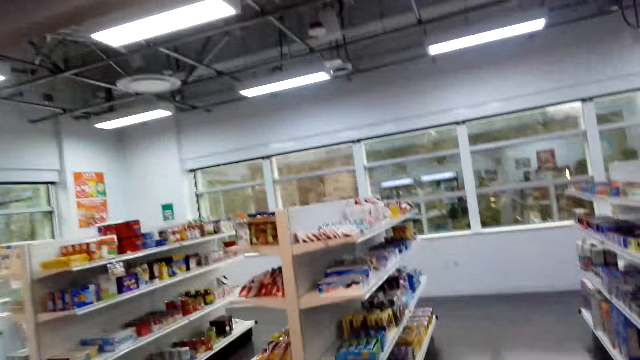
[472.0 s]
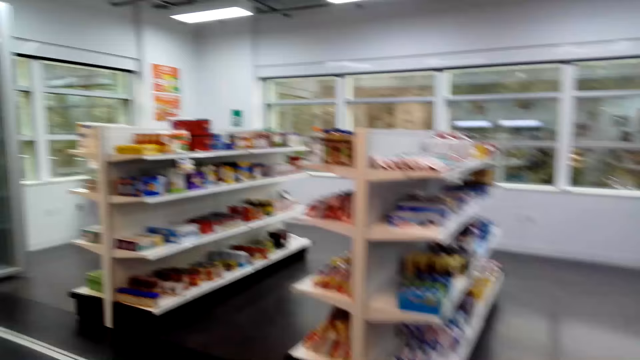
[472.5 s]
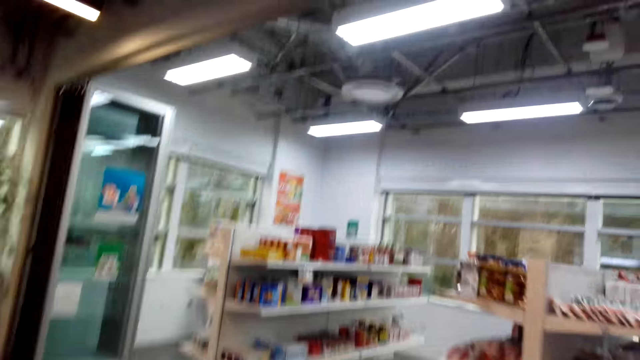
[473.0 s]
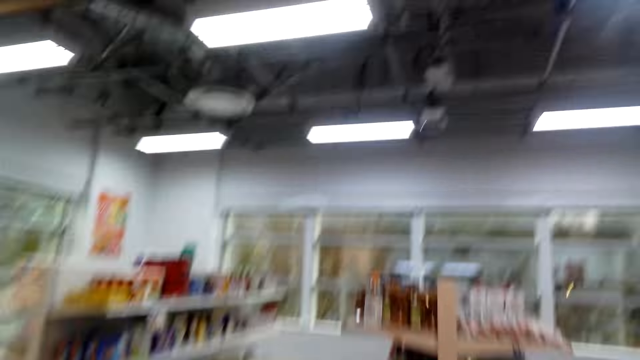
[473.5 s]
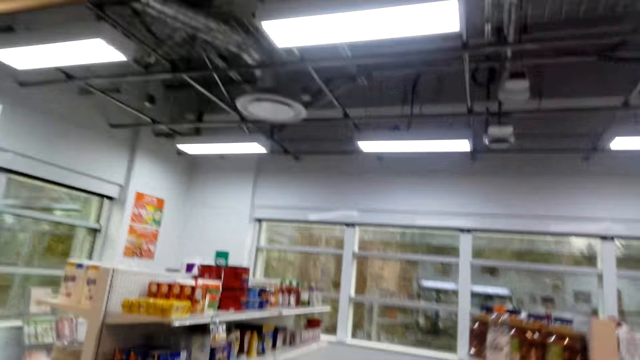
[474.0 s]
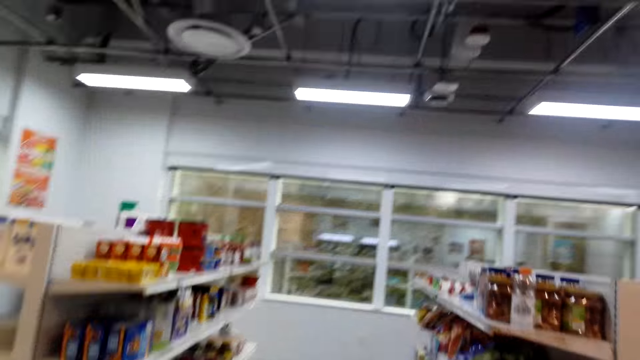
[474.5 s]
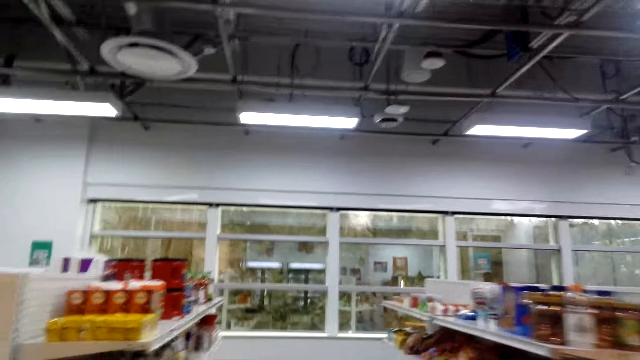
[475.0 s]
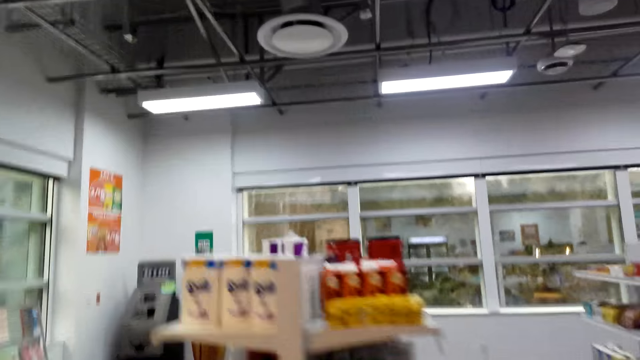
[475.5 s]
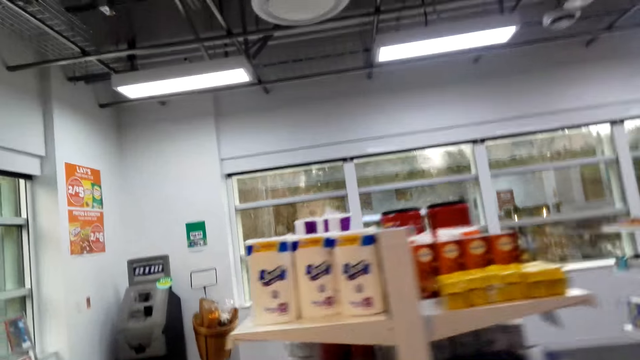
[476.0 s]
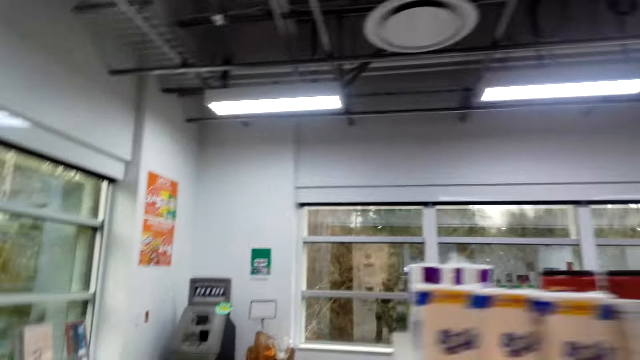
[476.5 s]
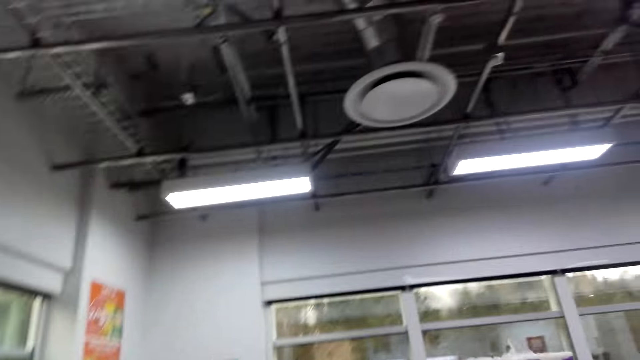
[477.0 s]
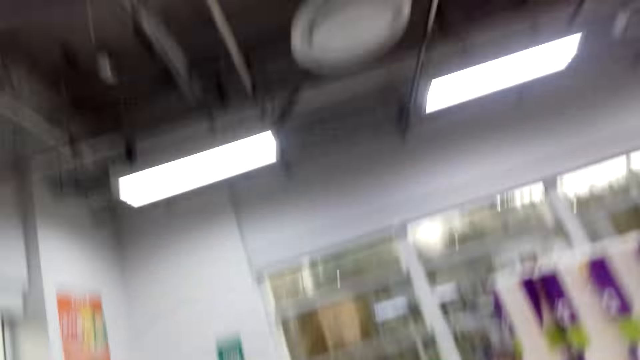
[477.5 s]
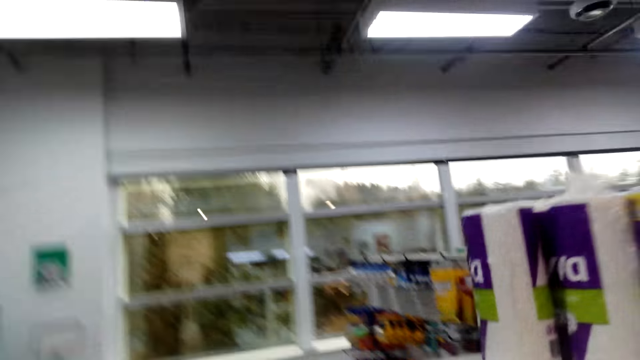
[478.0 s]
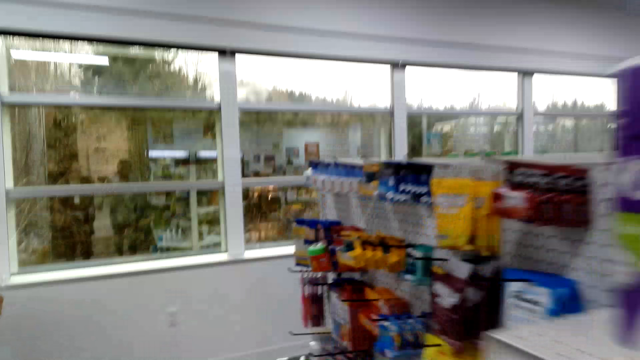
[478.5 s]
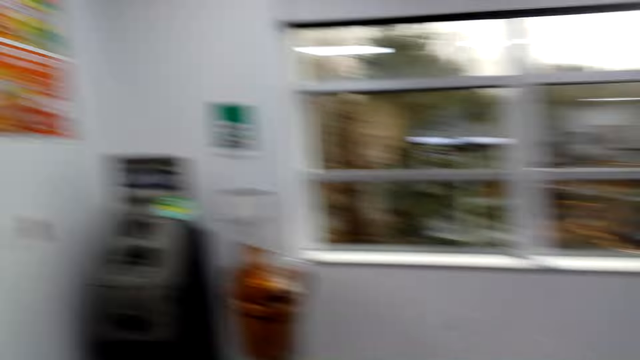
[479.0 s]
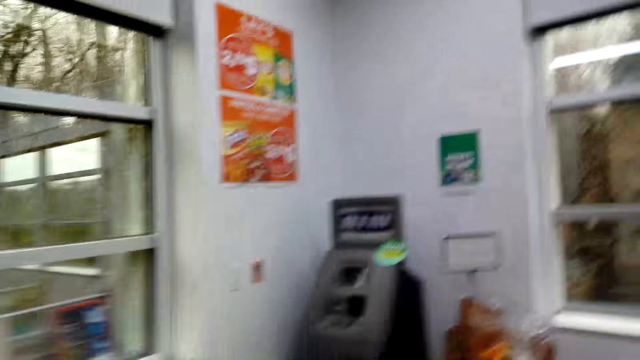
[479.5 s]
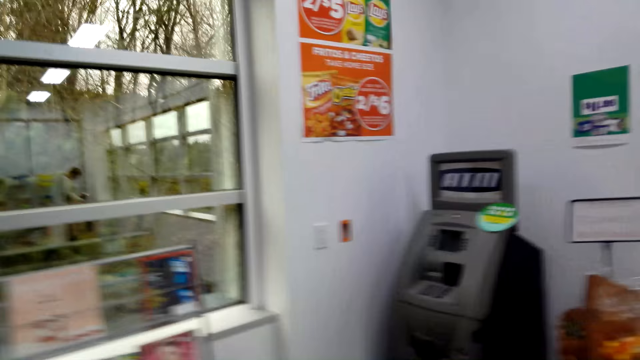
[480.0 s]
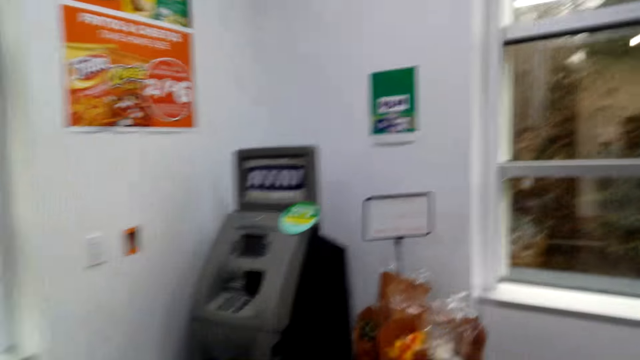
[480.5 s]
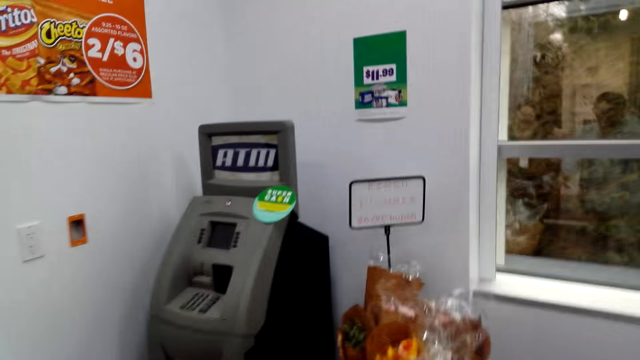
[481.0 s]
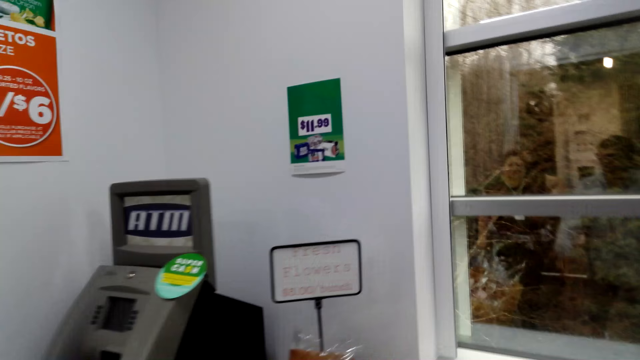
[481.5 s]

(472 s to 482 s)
The camera wearer walks in the room.

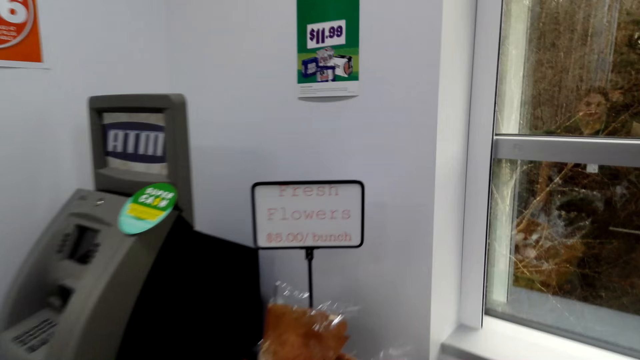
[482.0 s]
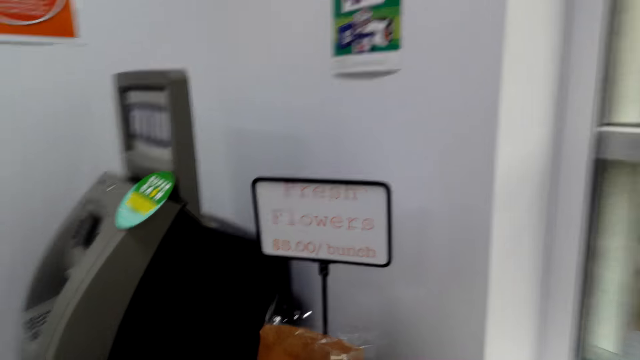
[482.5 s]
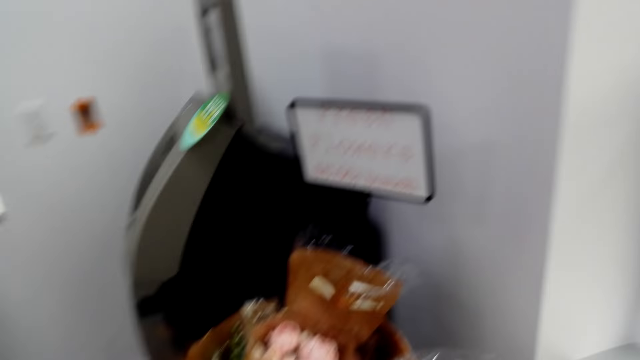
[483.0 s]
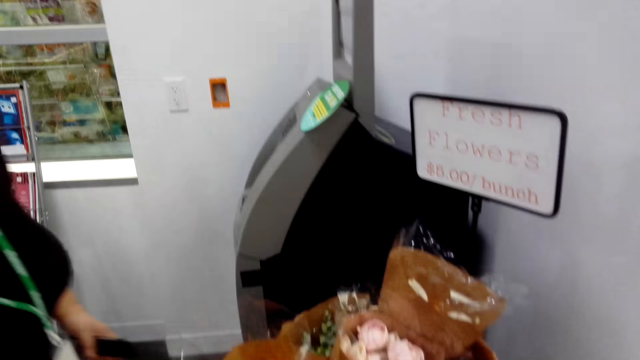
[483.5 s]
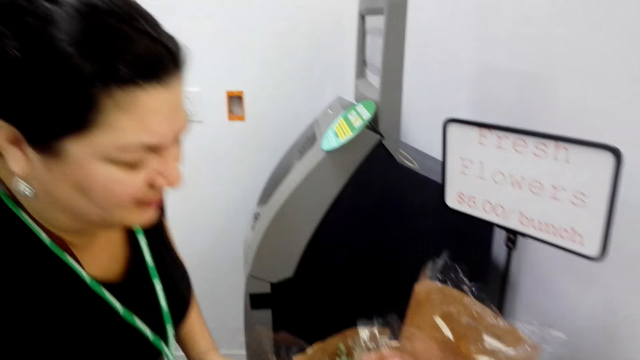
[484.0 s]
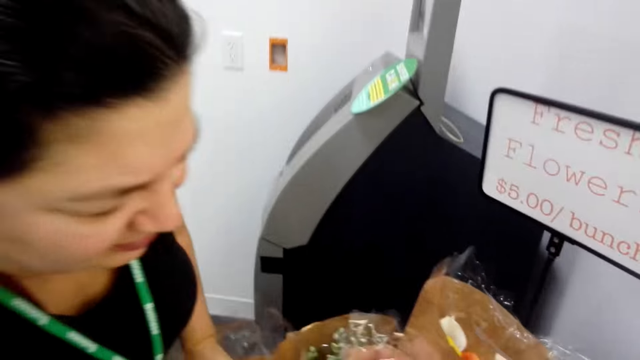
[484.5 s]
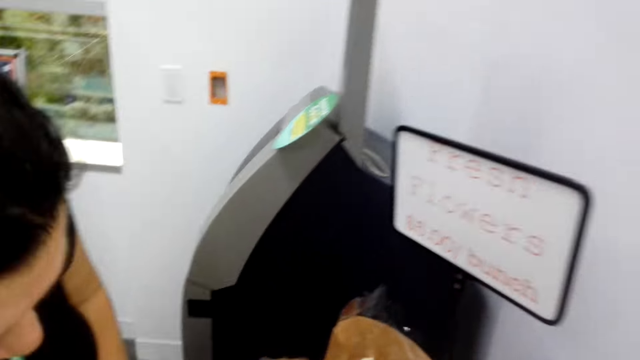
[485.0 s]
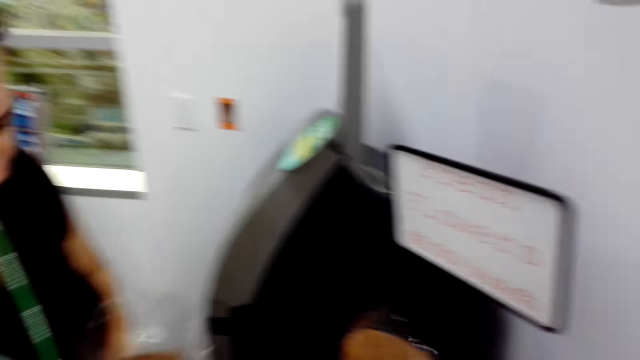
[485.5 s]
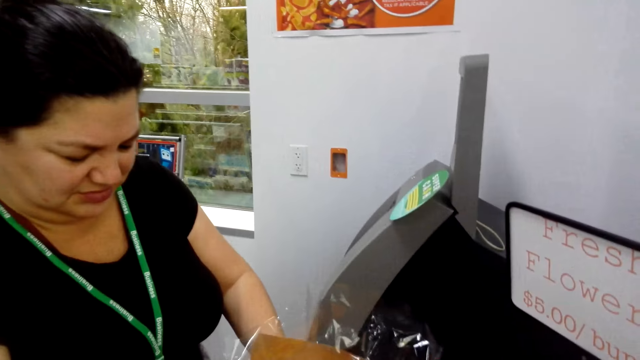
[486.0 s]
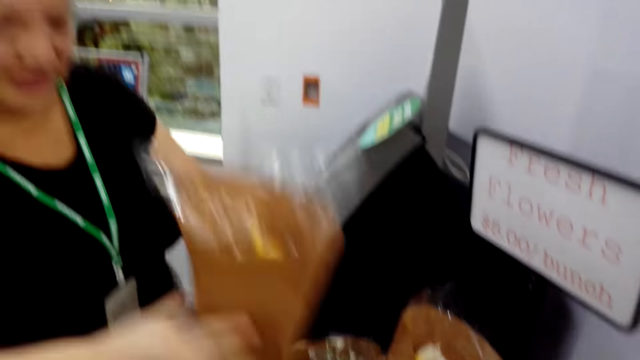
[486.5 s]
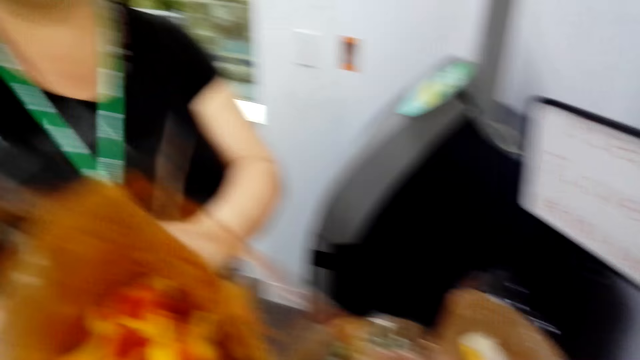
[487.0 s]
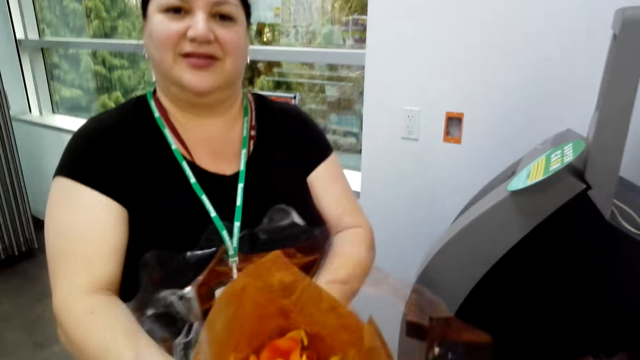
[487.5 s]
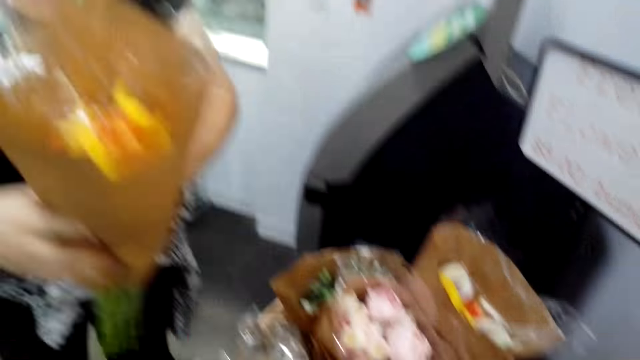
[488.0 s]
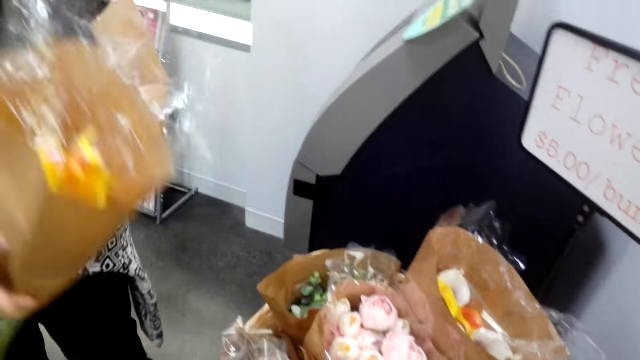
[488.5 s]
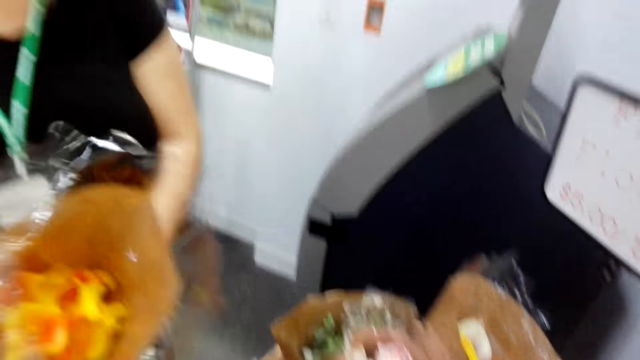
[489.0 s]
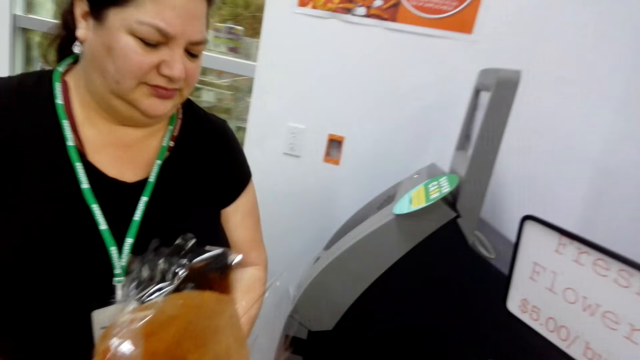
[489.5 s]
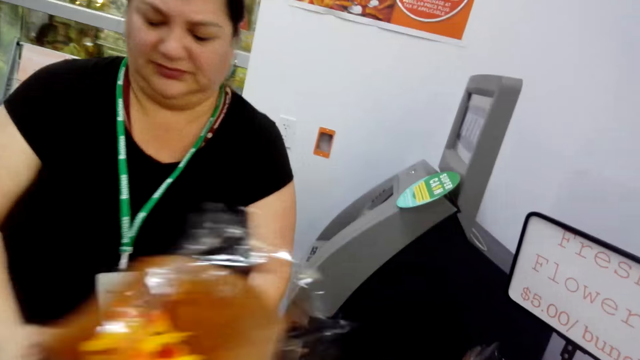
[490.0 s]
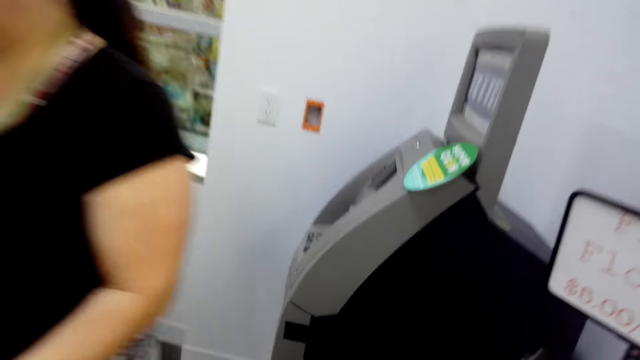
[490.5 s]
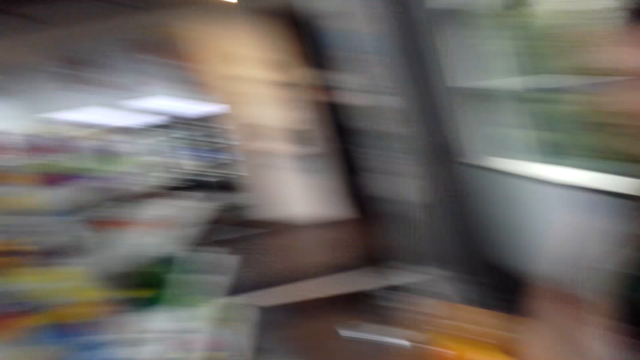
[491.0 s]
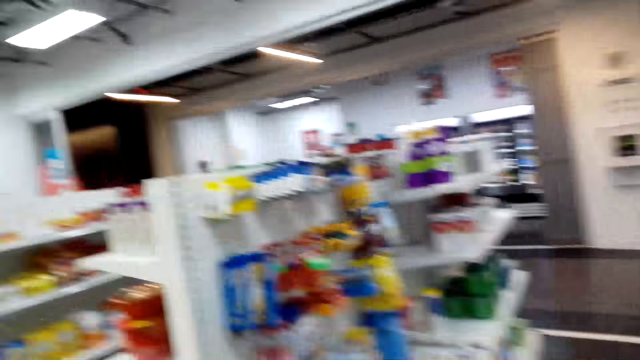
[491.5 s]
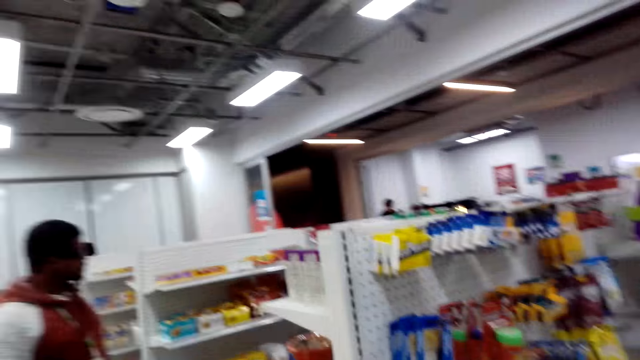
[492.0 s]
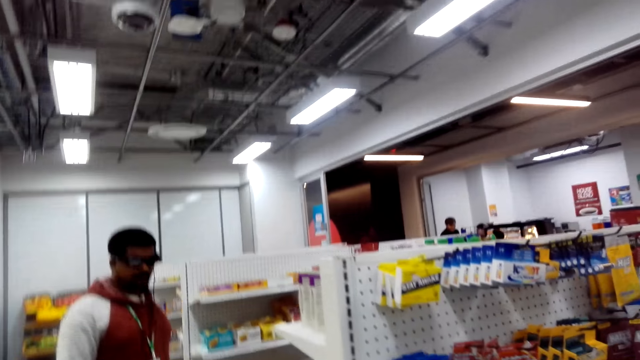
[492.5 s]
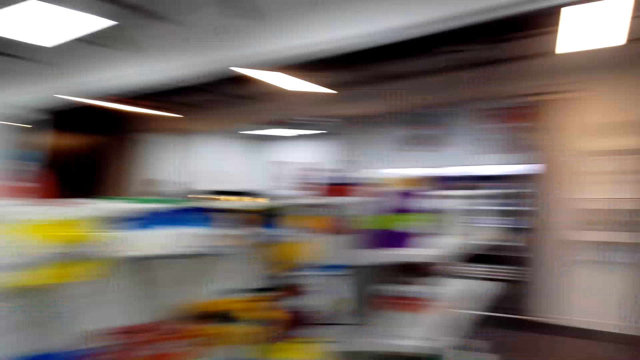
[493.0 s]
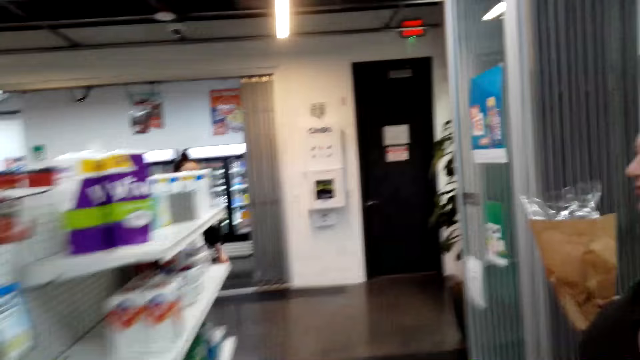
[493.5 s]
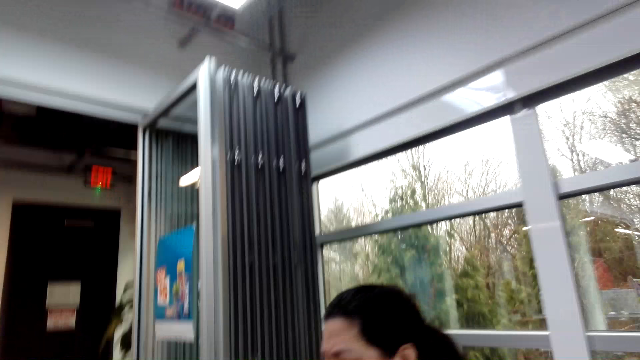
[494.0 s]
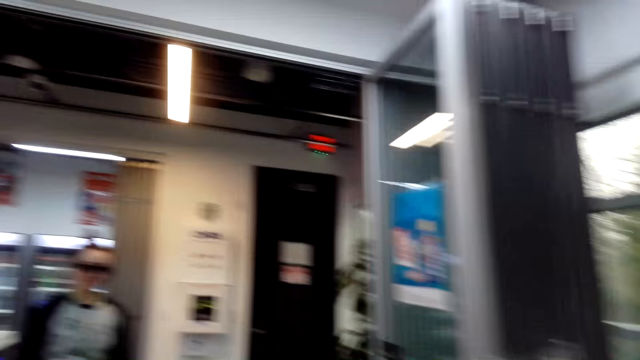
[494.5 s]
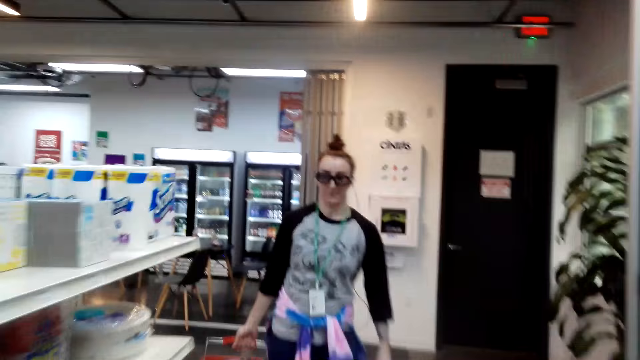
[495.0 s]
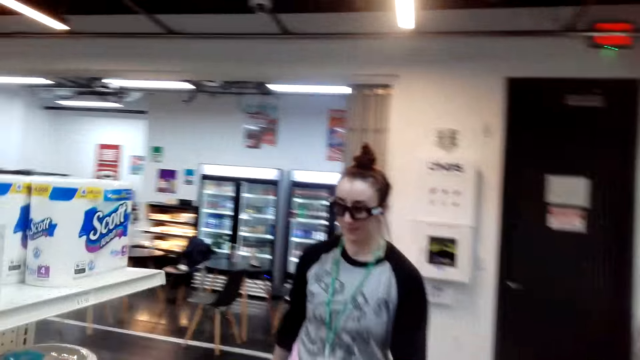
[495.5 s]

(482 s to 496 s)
The camera wearer looks around. A lady picks flowers. The camera wearer picks a bouquet of flowers. They converse with the lady. The lady hands the camera wearer the flowers. The lady walks. The camera wearer walks in the room. They converse with the lady.
